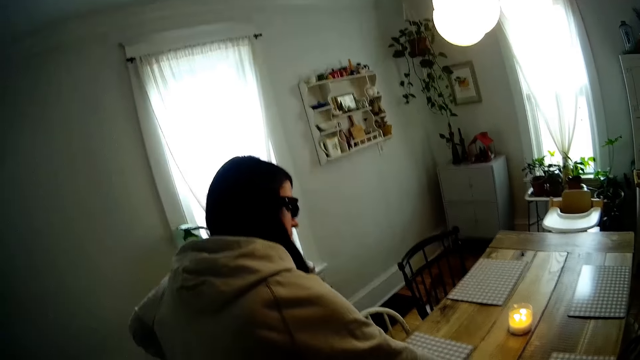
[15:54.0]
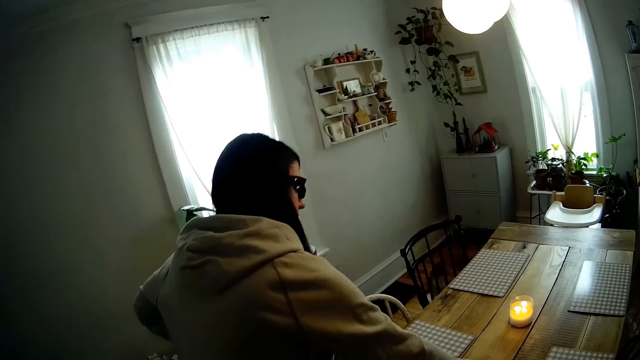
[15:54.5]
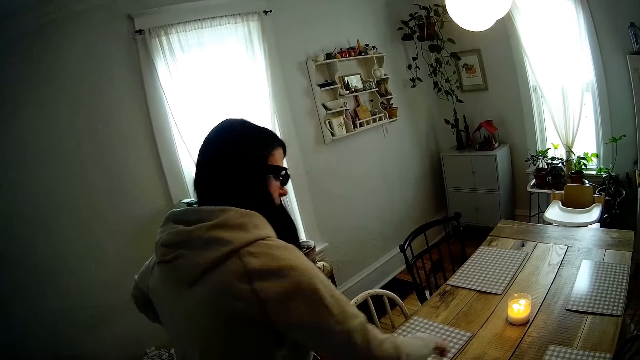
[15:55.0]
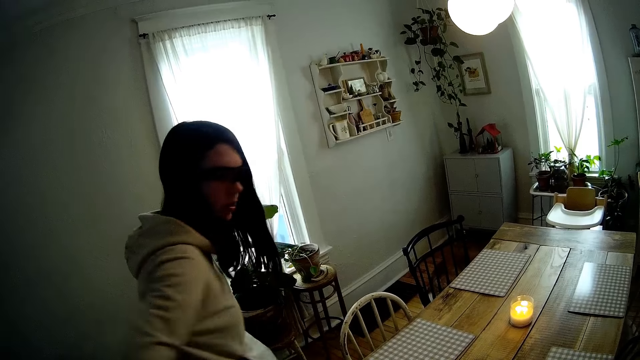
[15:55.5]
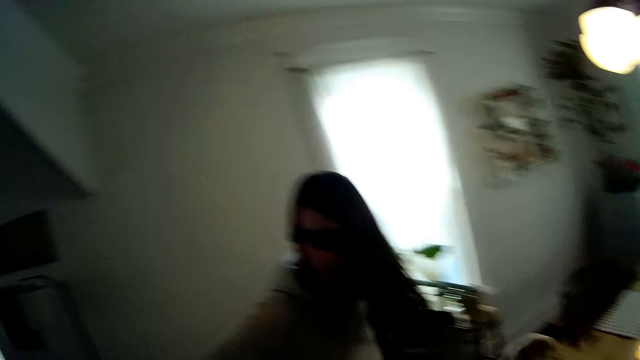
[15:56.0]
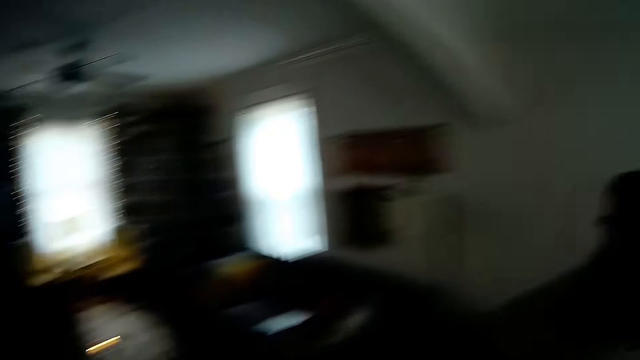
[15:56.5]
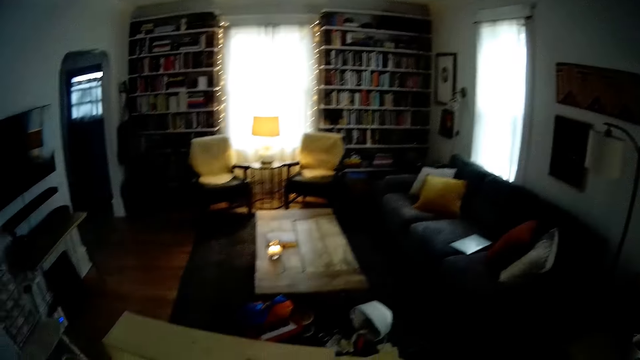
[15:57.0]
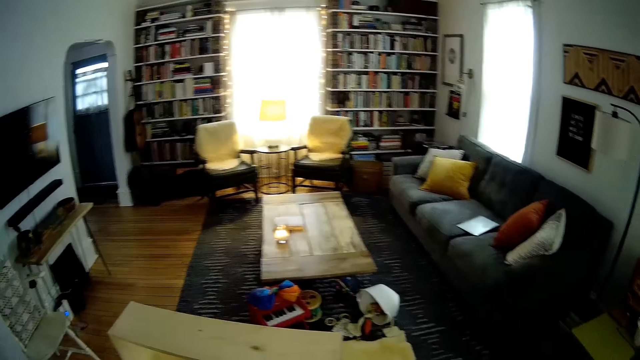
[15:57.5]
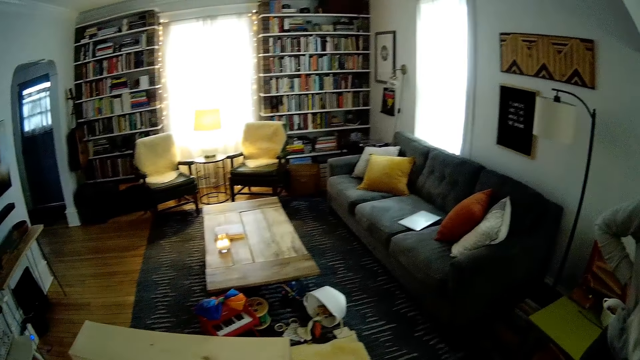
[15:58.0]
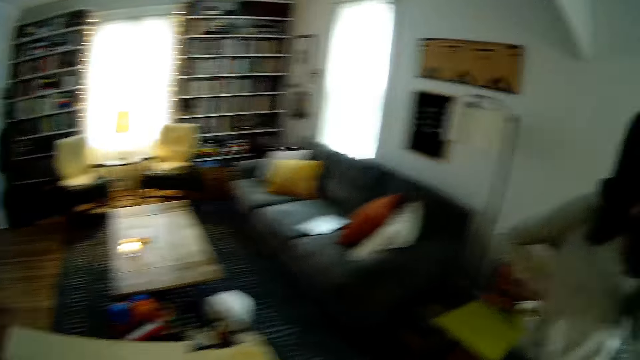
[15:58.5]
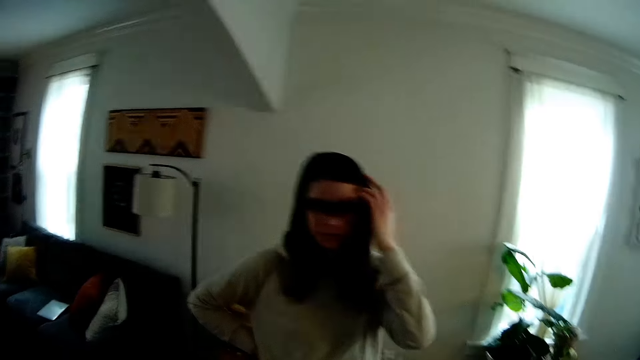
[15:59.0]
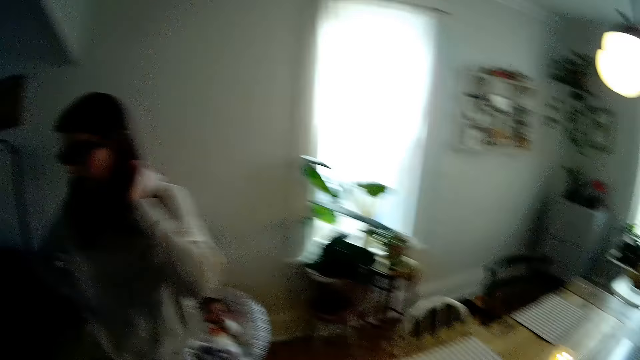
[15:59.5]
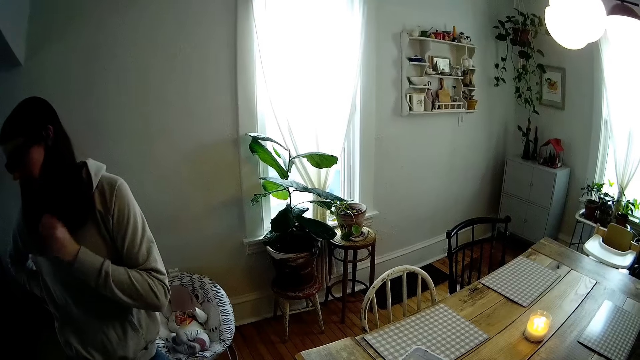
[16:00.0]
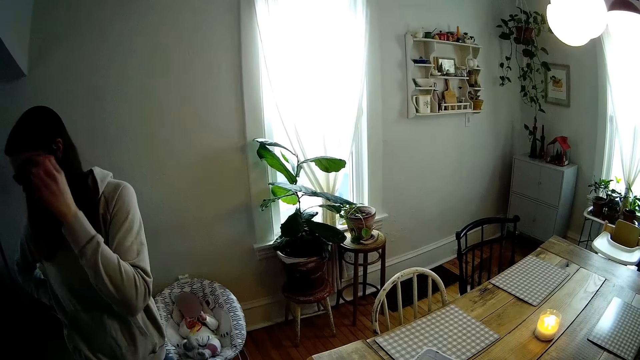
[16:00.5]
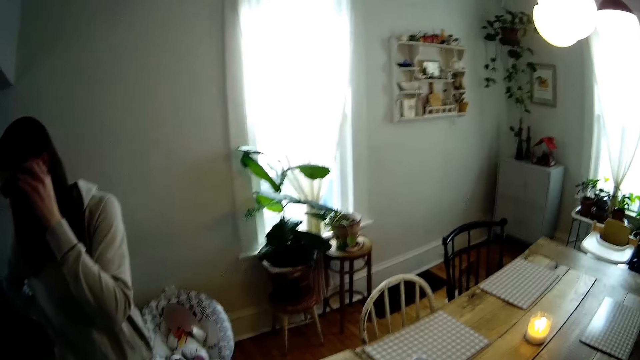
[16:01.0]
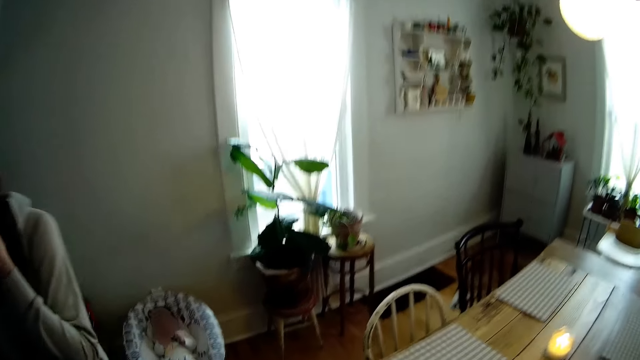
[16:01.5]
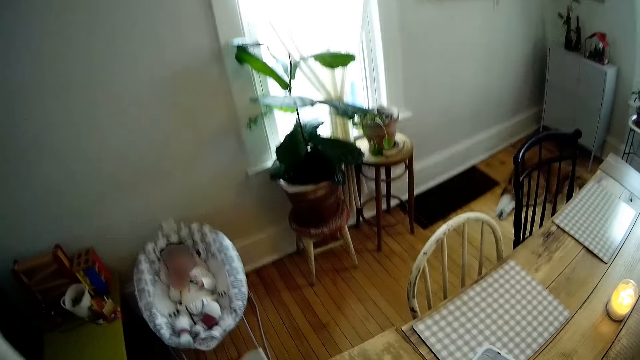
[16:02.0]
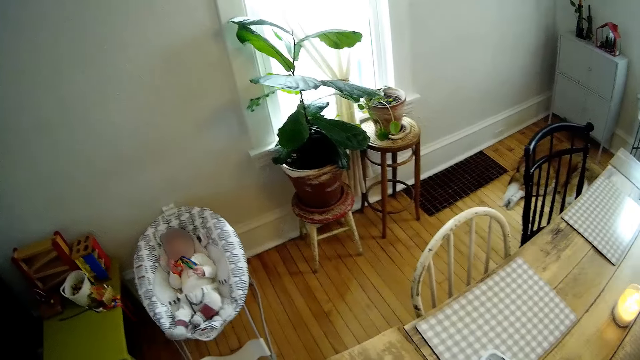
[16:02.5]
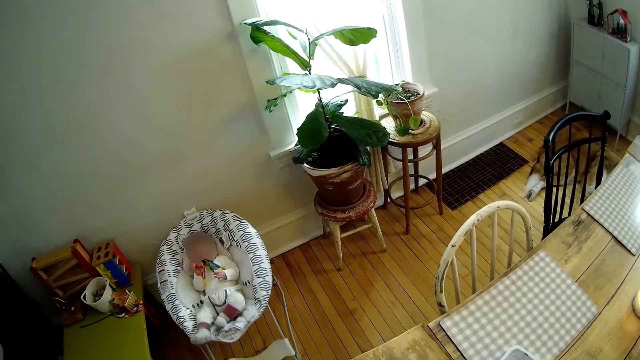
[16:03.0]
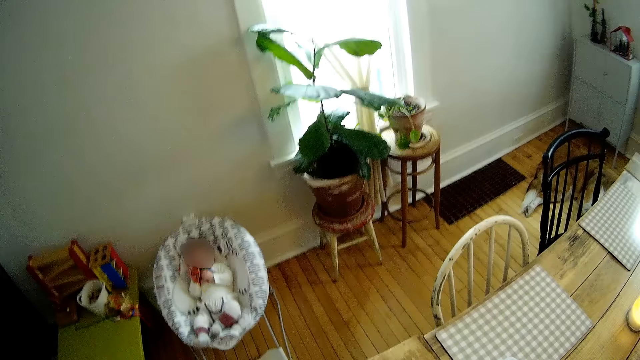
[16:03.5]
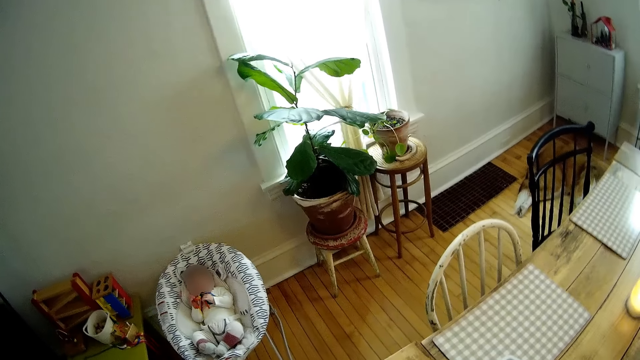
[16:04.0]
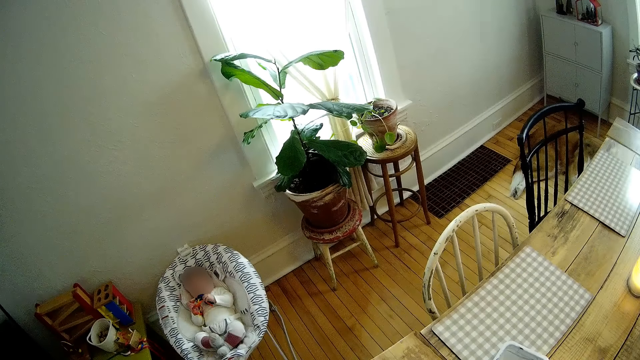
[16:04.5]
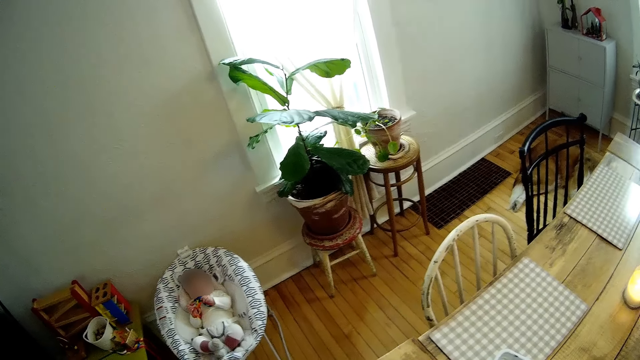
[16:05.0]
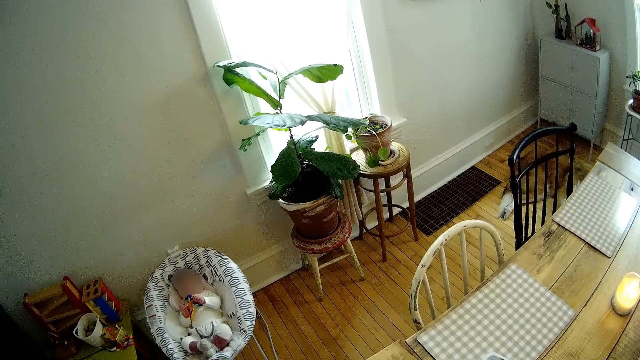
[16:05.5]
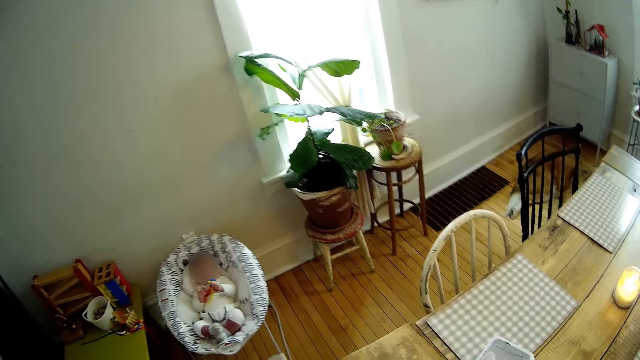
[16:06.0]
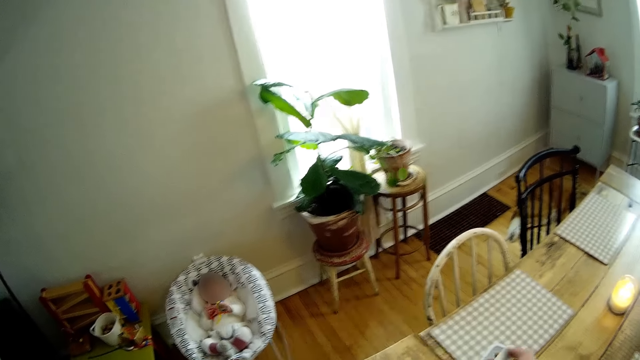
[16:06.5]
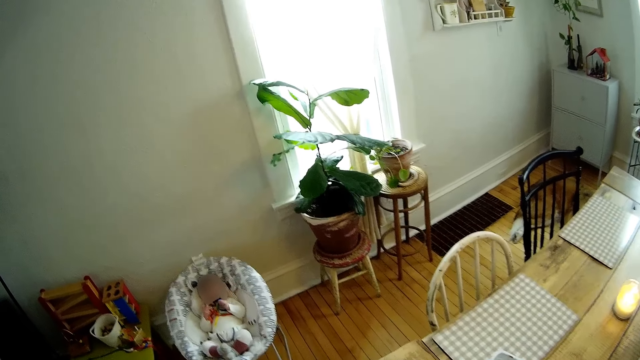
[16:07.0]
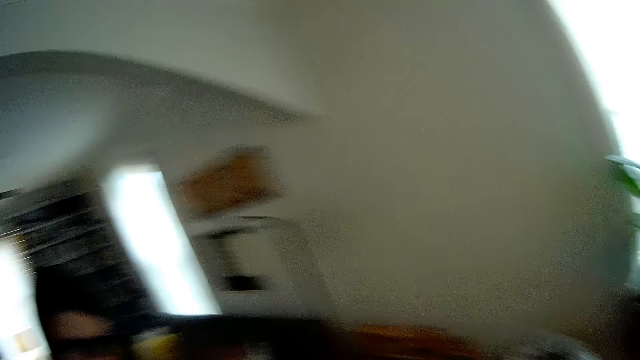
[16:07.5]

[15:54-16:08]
The lady moves the hand. The woman holds a bottle with her right hand. The camera wearer looks around. The woman adjusts her hair with her left hand. The lady touches the hair, touches the glass. The woman adjusts her camera with her left hand. The child moves the legs. The camera wearer looks around.

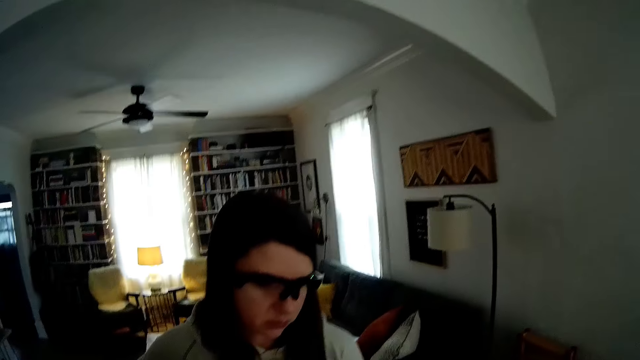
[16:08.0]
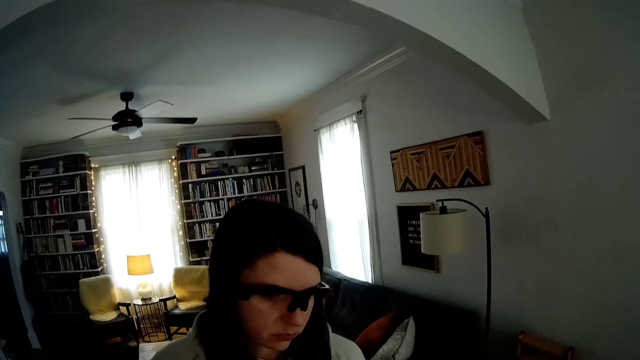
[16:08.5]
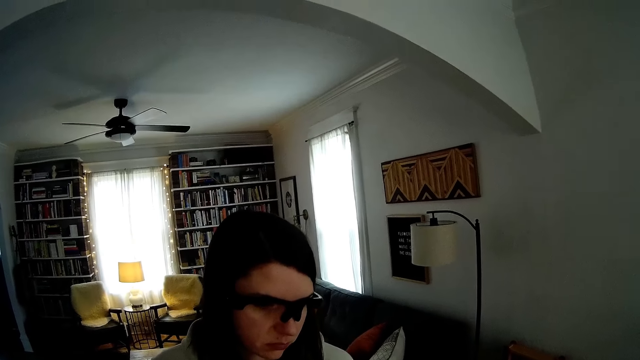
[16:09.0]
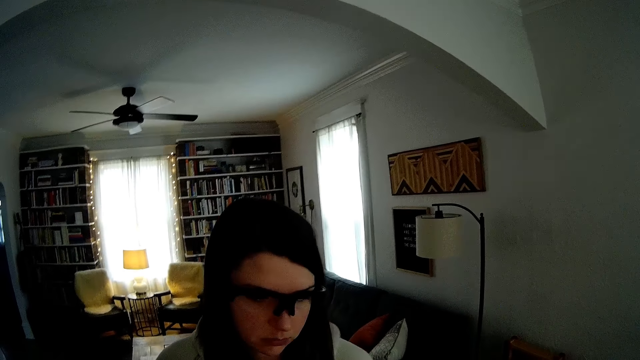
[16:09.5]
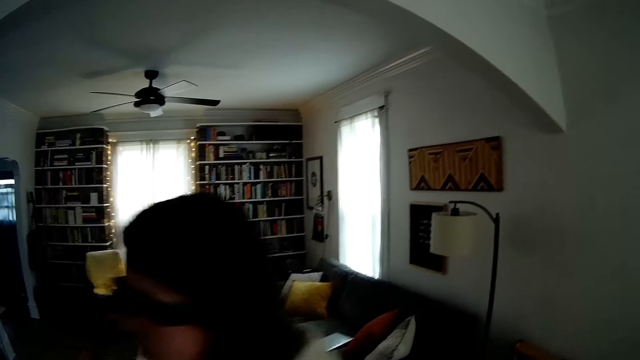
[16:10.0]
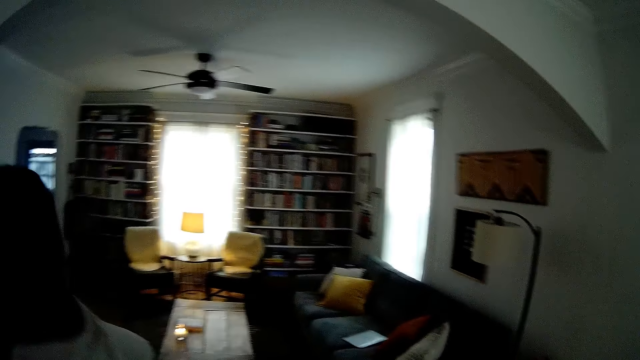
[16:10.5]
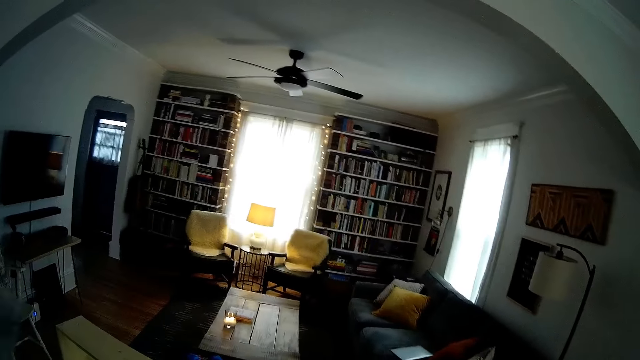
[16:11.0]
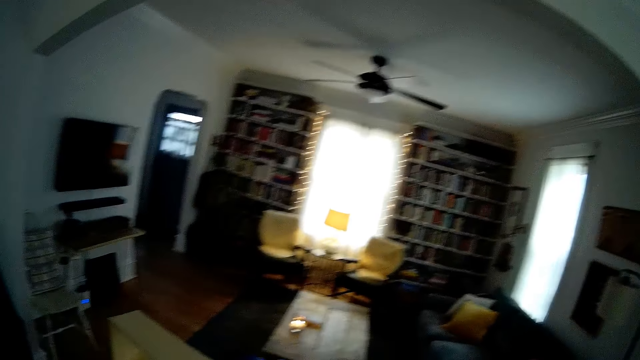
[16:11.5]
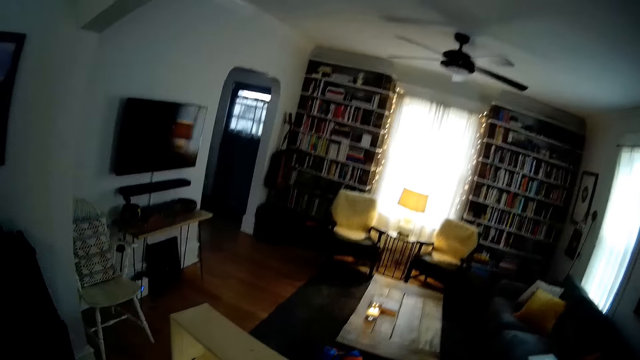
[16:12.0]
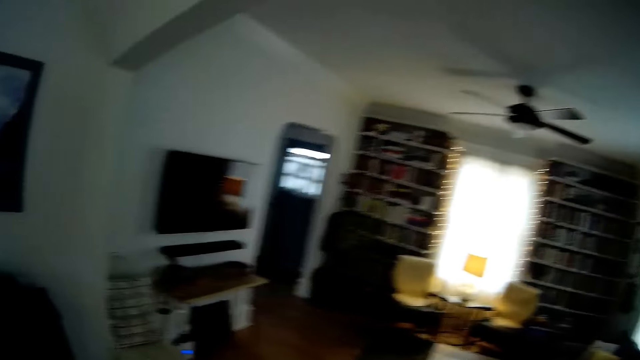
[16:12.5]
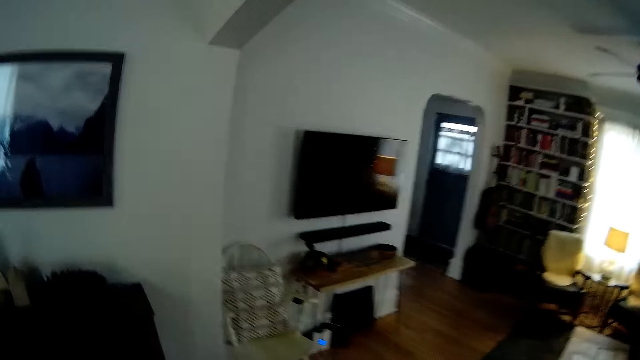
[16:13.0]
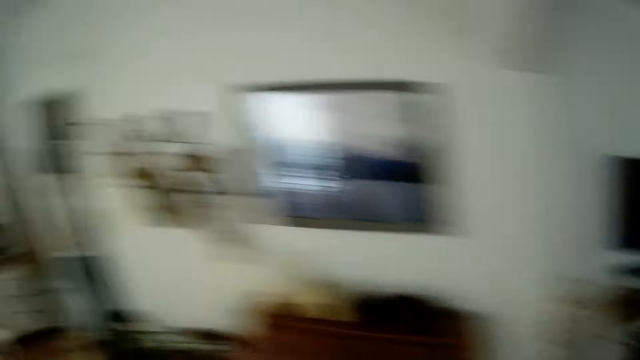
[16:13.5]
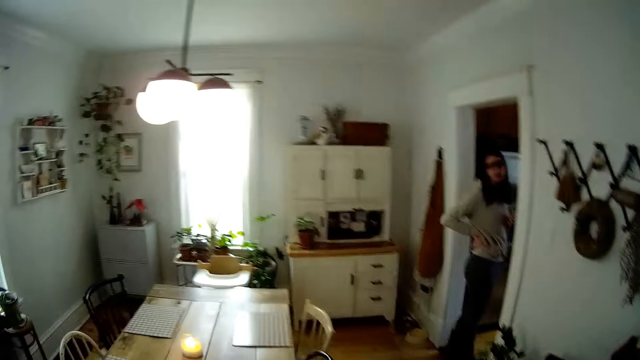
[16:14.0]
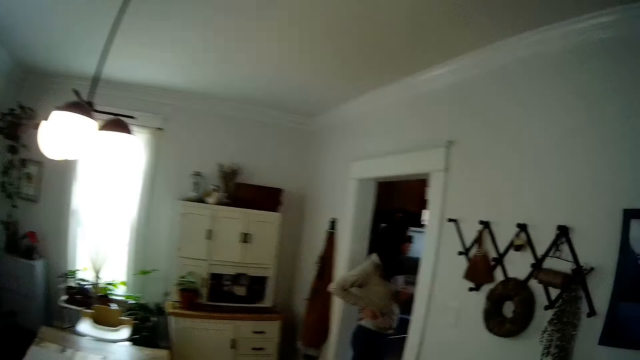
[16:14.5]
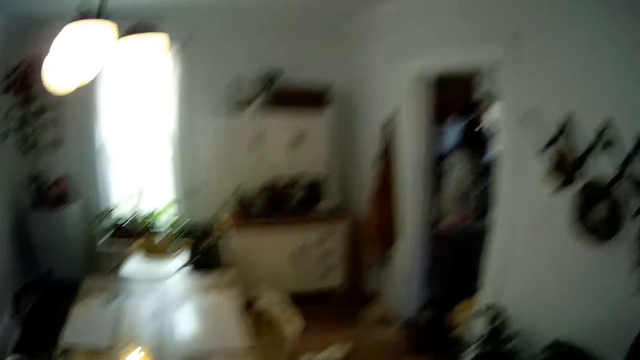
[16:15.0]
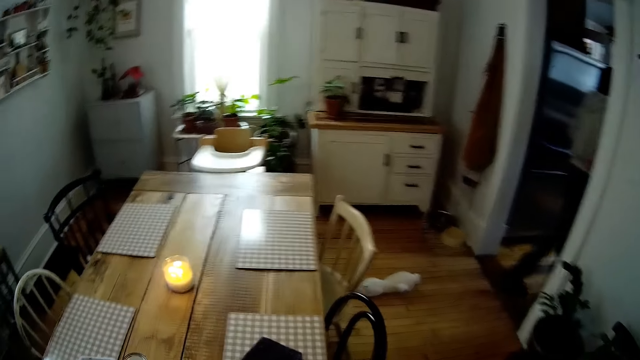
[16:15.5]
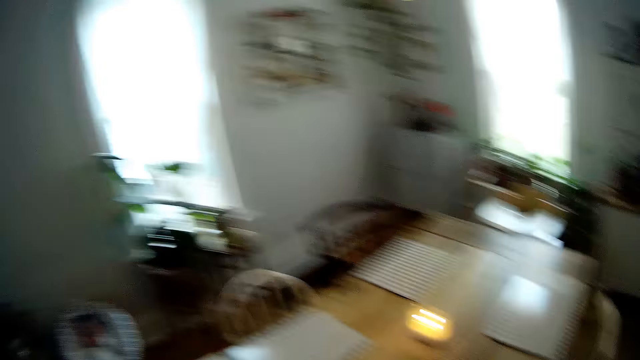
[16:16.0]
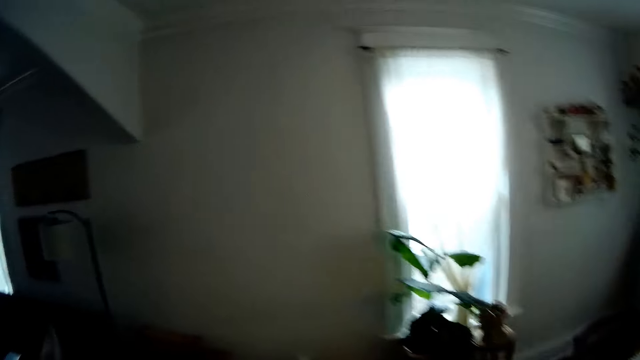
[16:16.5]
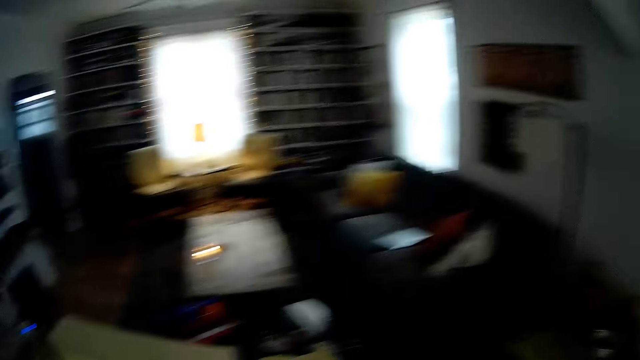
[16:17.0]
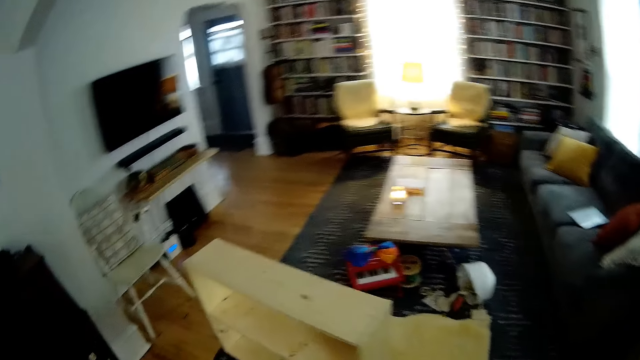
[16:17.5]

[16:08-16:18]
A lady steps forward. The camera wearer looks around. The lady steps forward. The camera wearer looks around.
